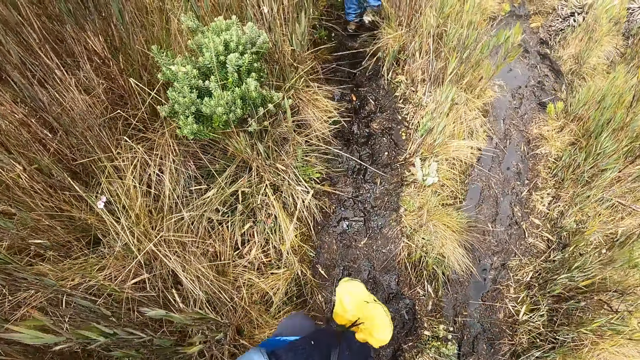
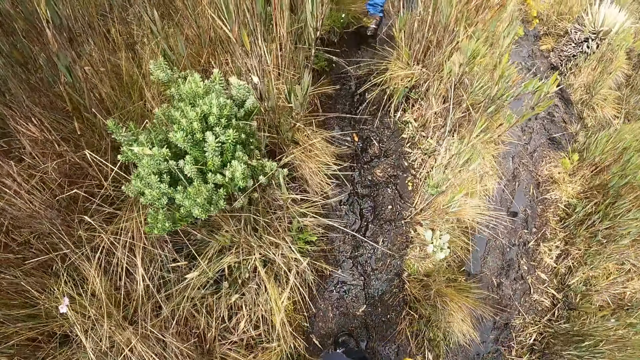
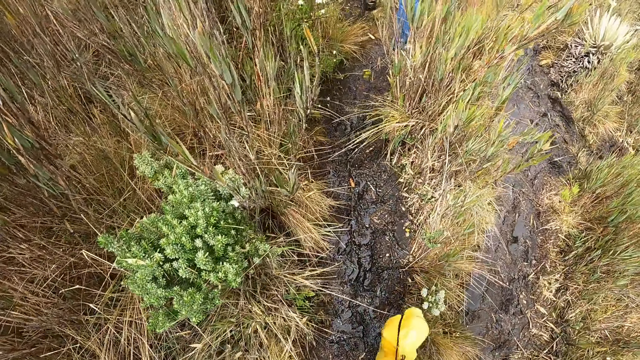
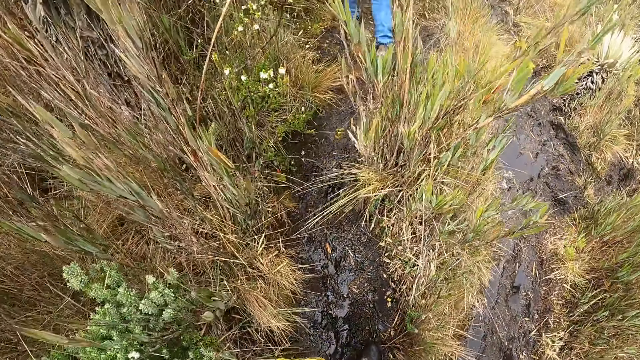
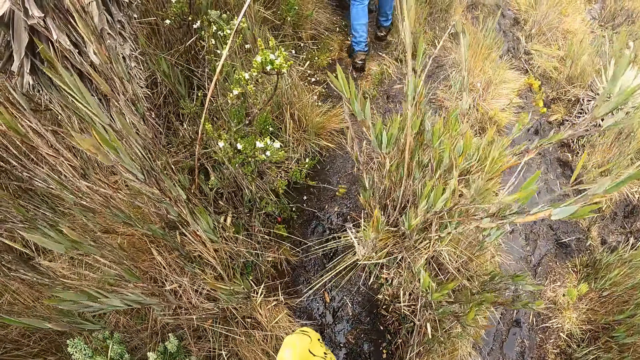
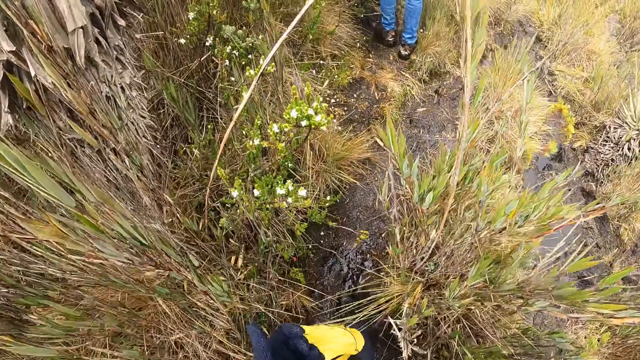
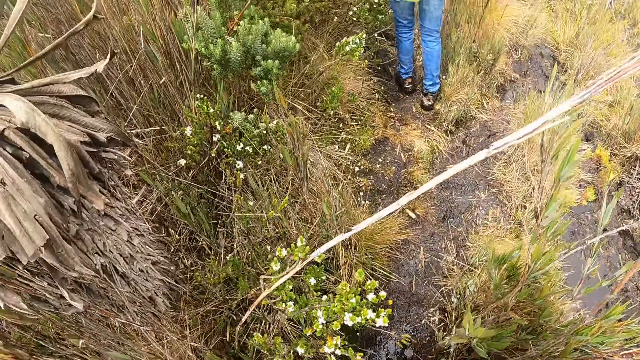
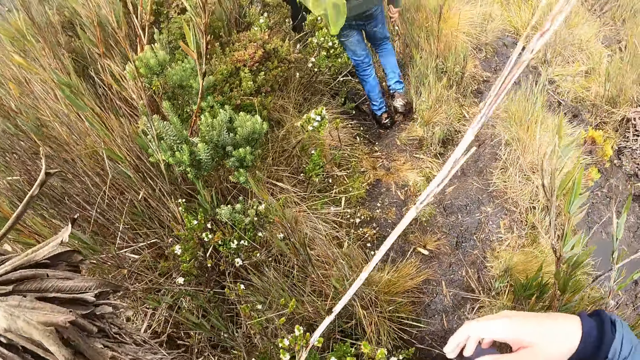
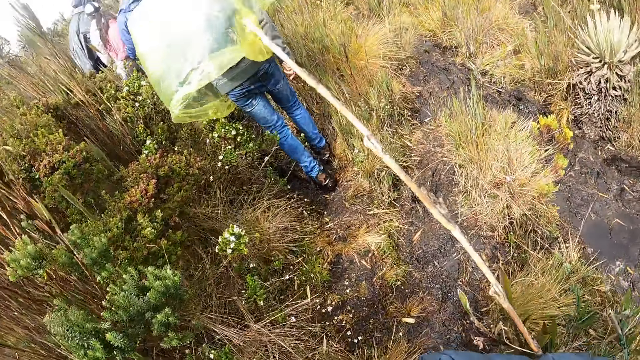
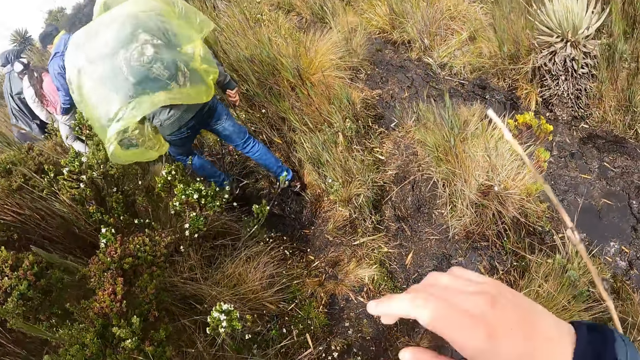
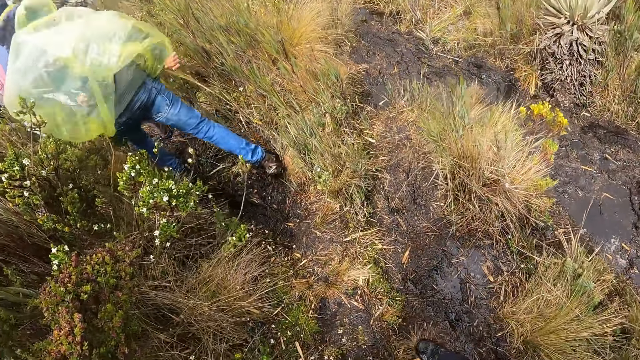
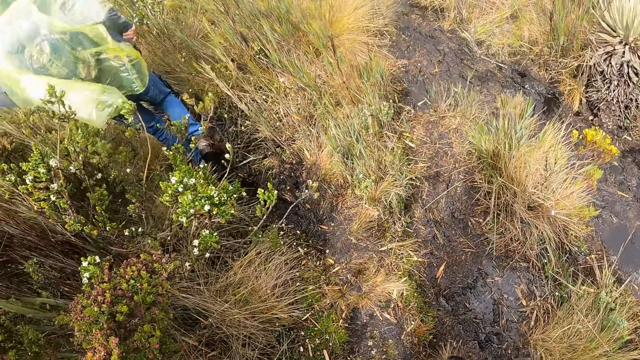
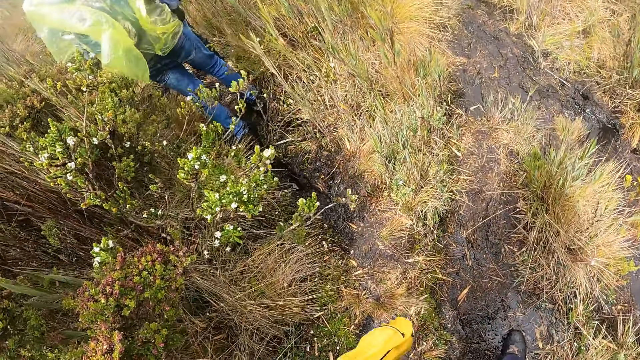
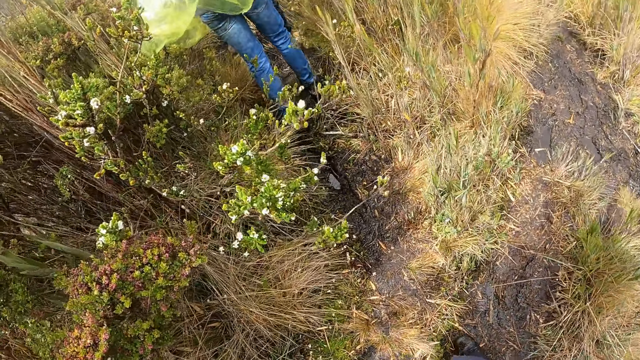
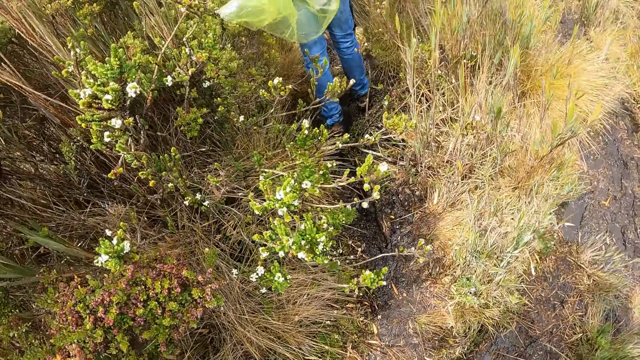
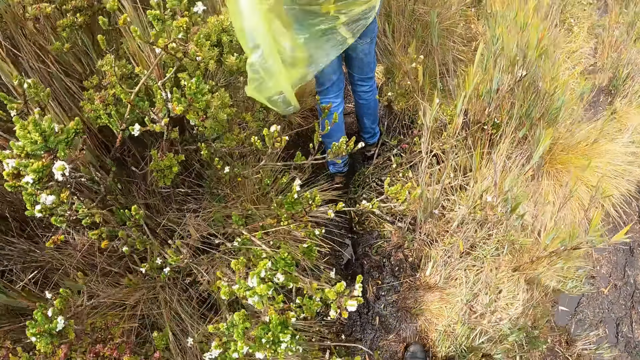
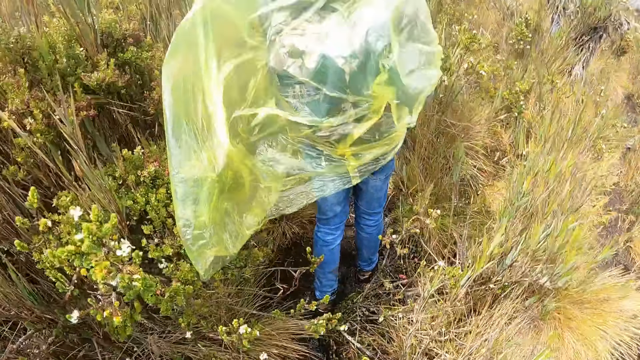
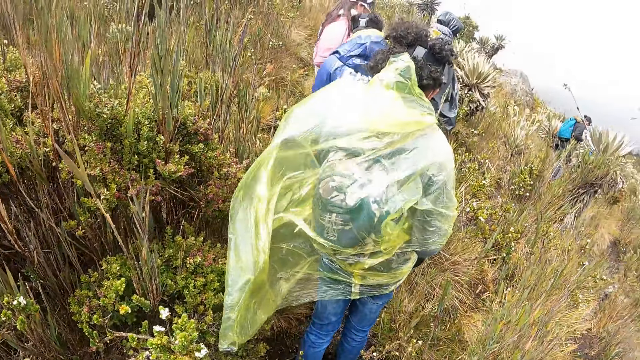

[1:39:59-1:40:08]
The camera wearer pushes a plant stem with his right hand. A woman walks.

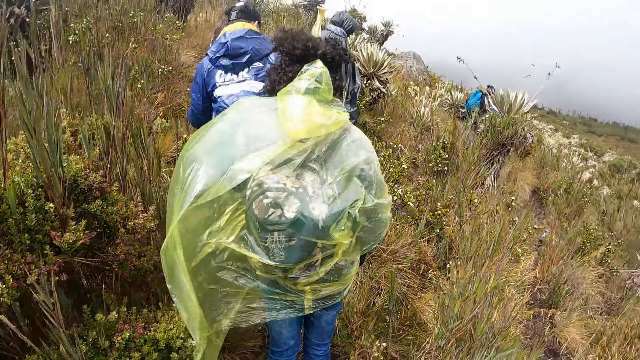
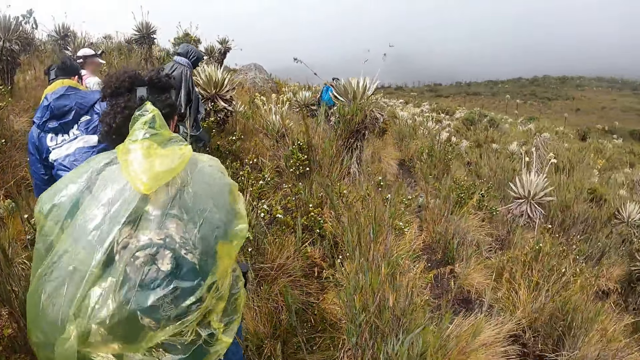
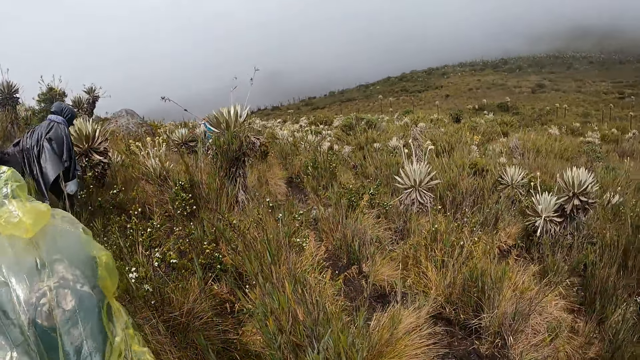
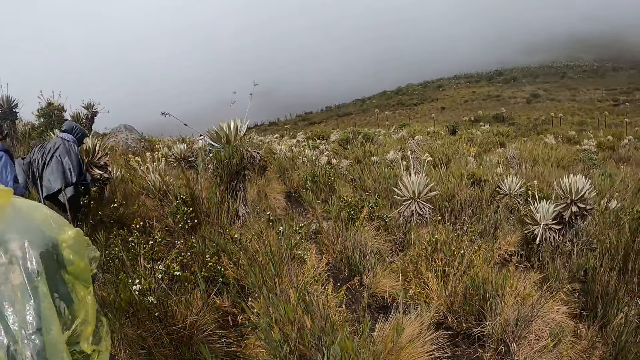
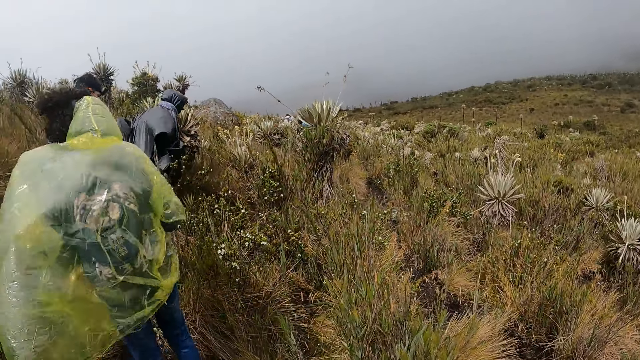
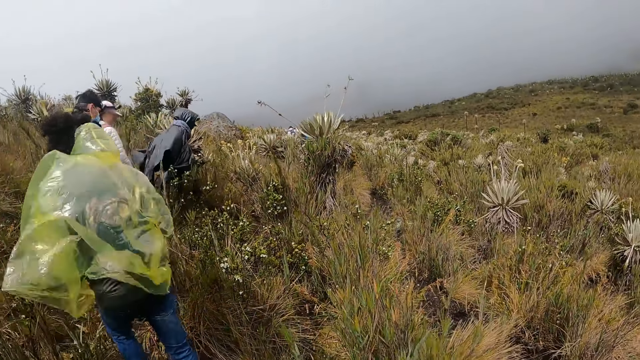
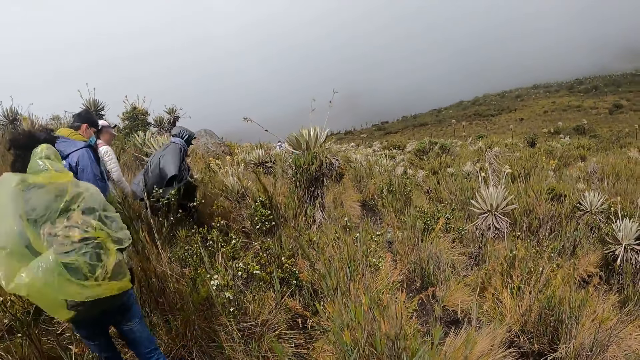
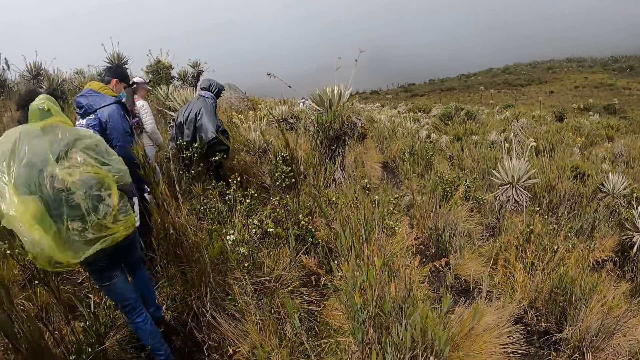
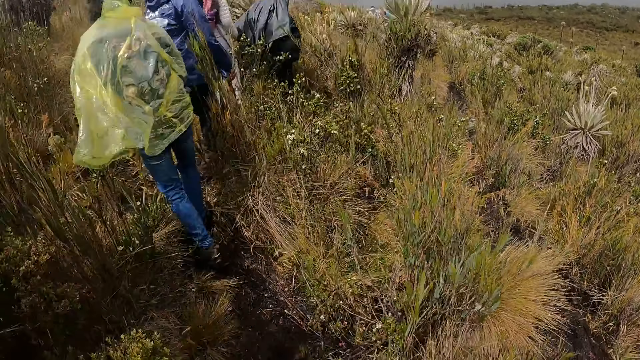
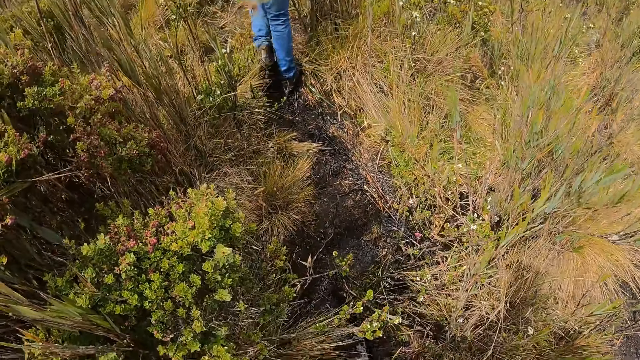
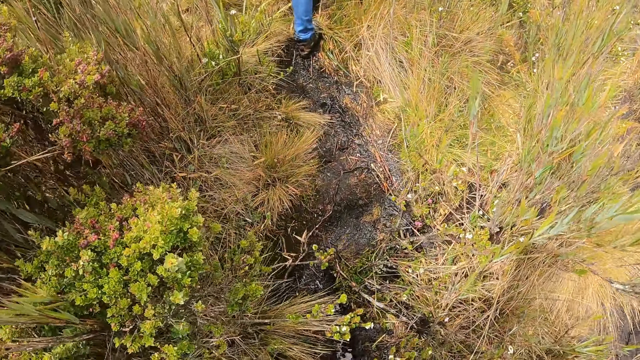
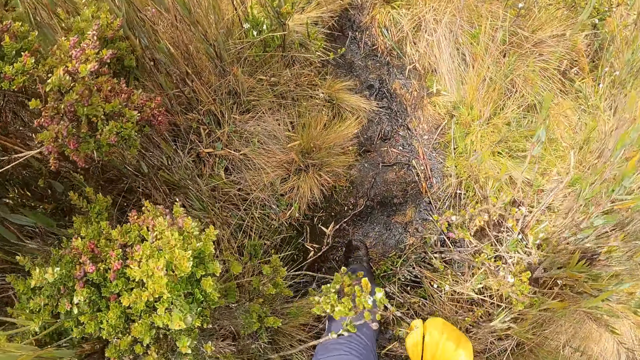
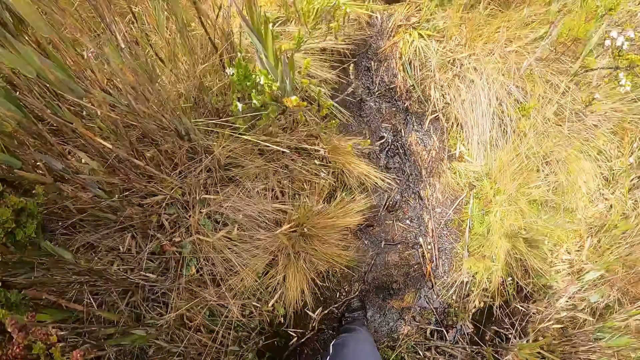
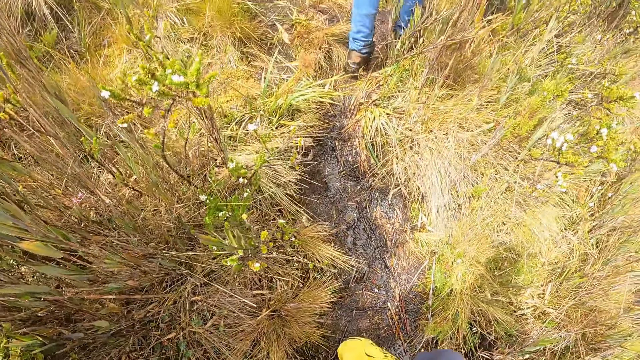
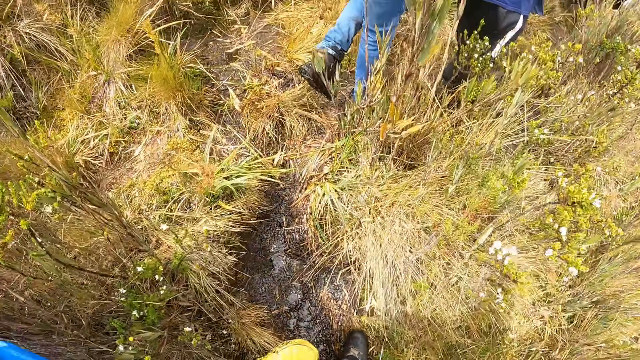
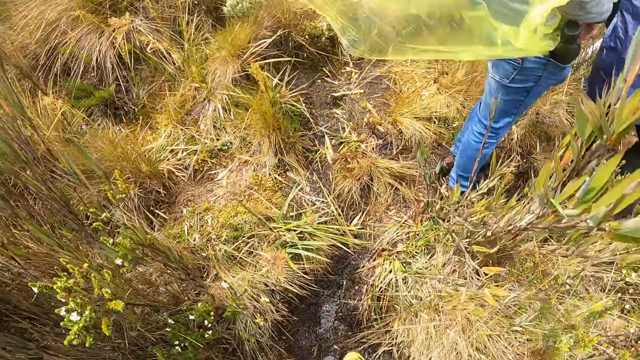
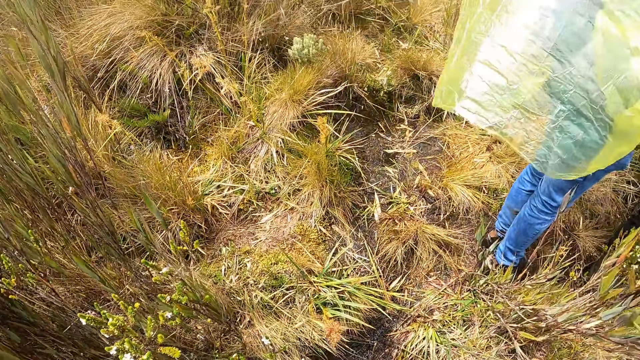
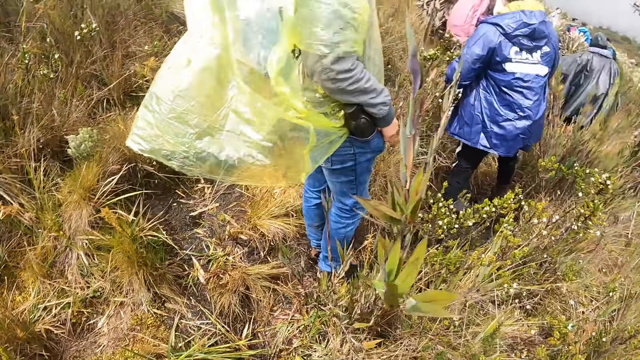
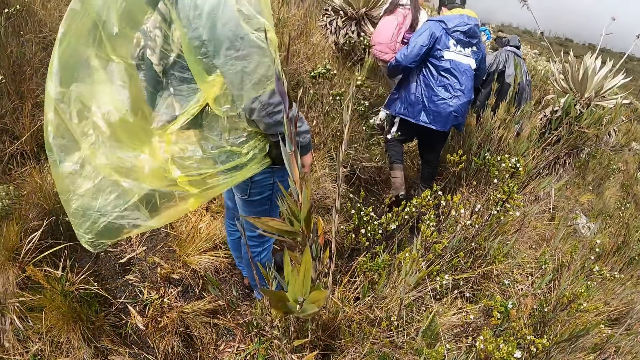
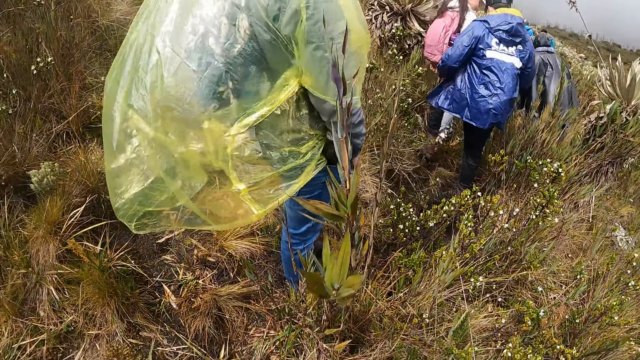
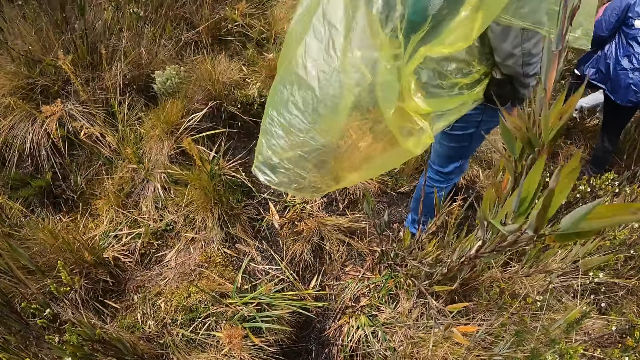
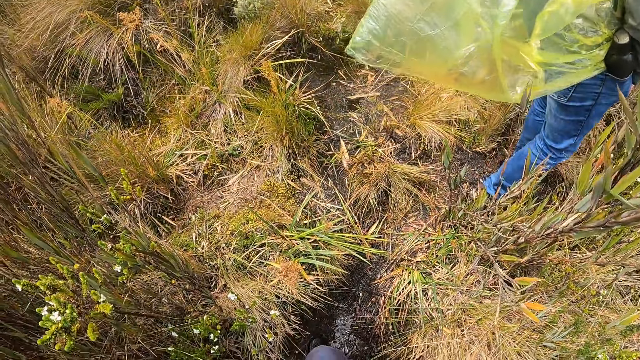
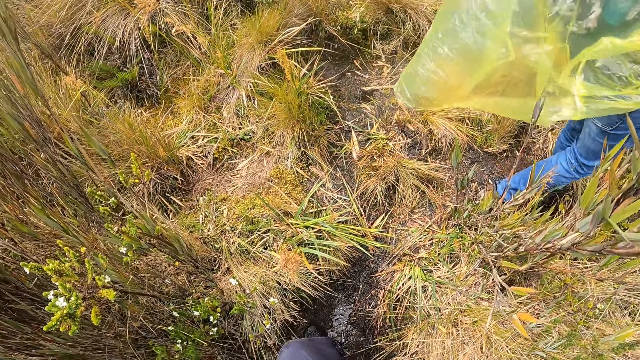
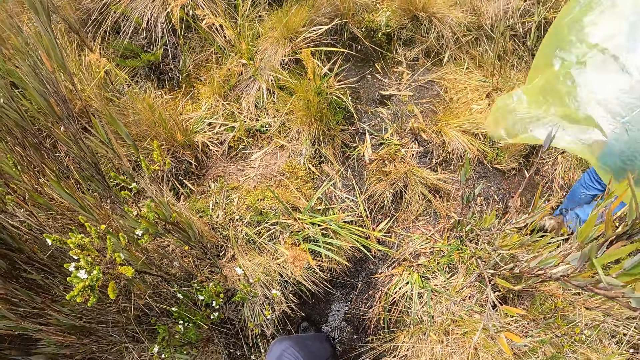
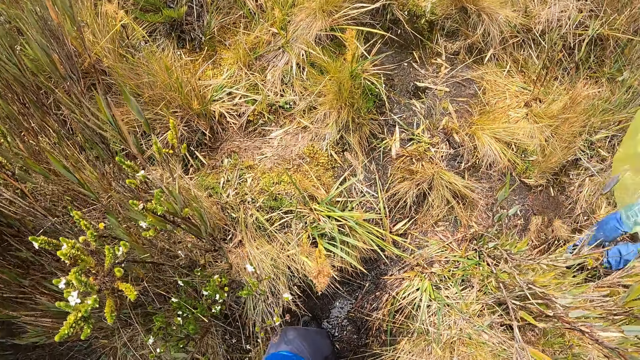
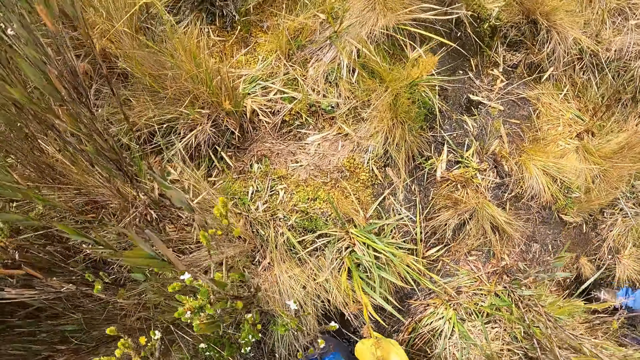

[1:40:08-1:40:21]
A woman stands. A man walks along the farm path. Another woman walks. The camera wearer walks along the farm path. The first woman walks. The man walks. The other woman walks.
